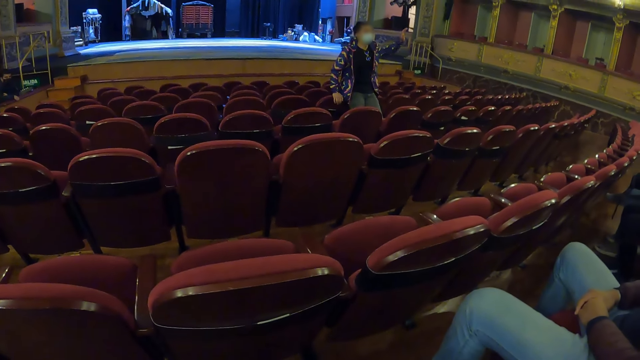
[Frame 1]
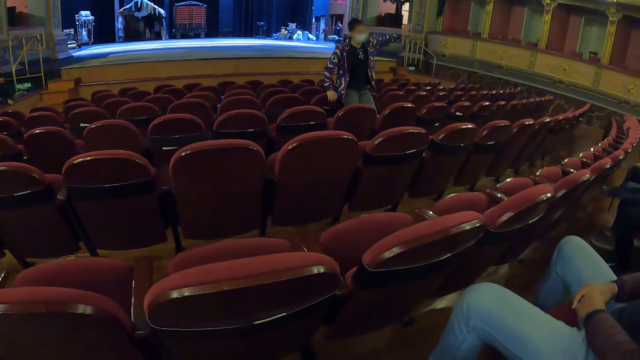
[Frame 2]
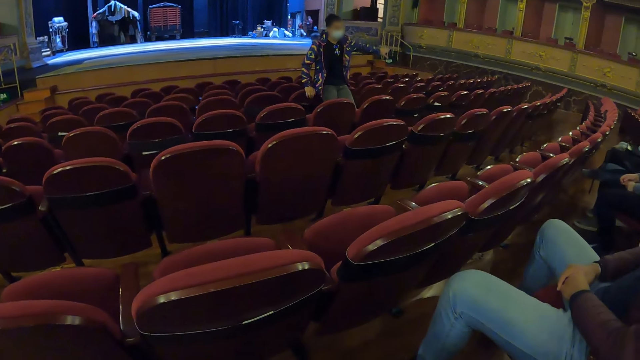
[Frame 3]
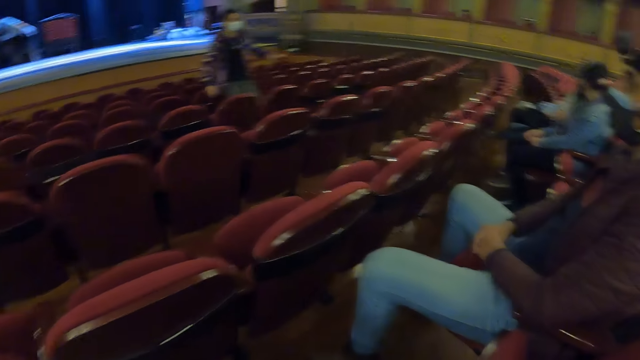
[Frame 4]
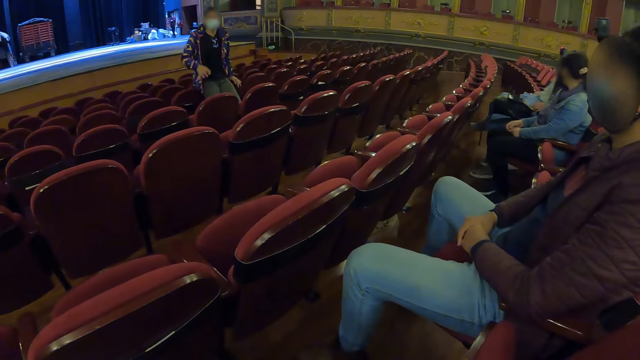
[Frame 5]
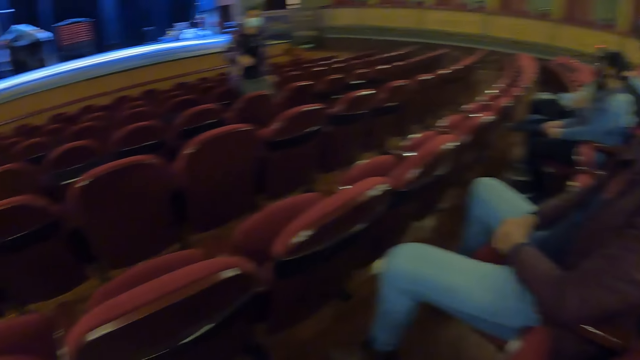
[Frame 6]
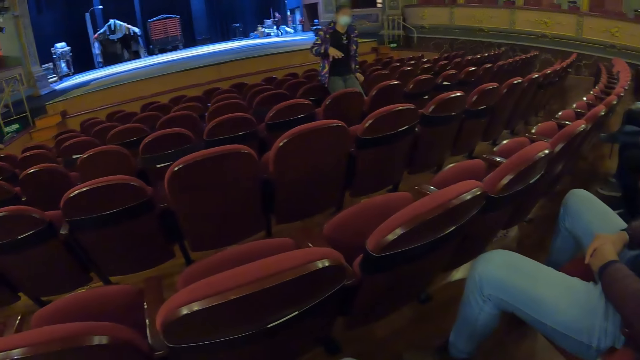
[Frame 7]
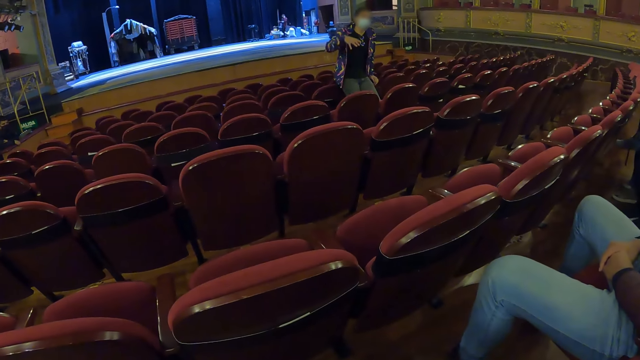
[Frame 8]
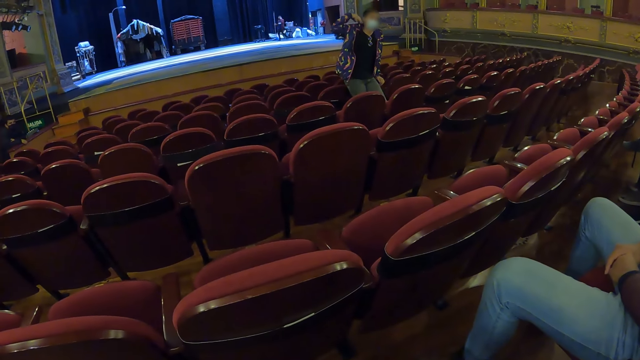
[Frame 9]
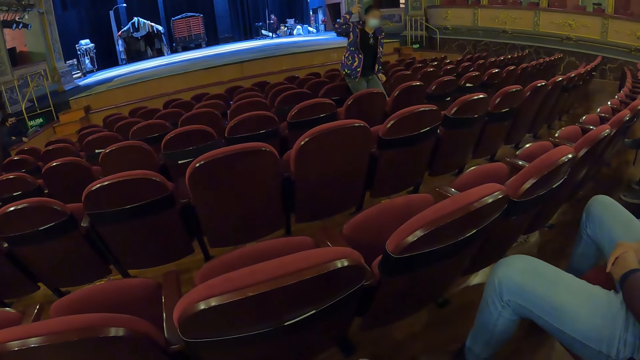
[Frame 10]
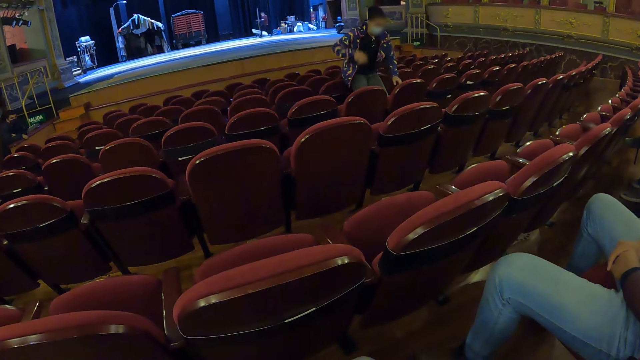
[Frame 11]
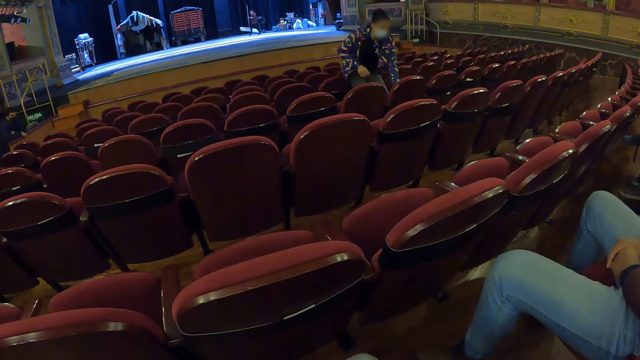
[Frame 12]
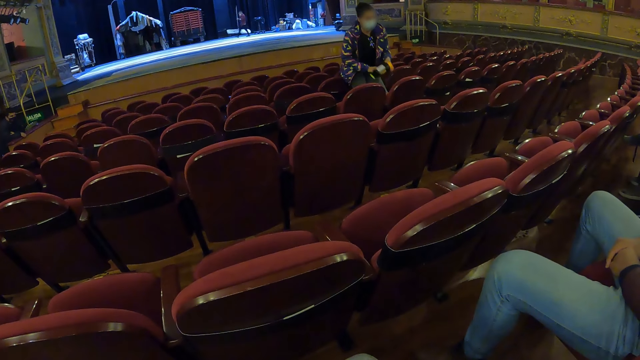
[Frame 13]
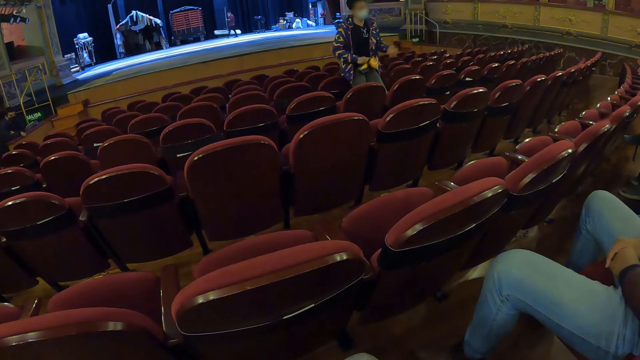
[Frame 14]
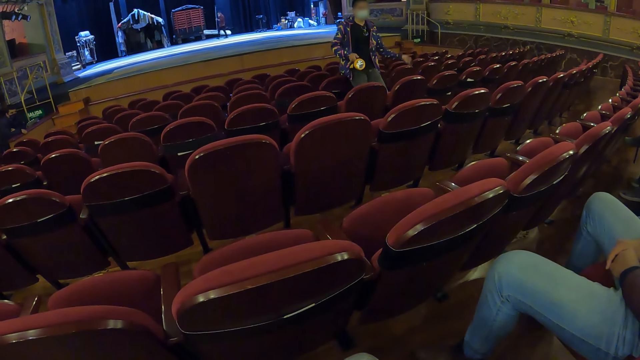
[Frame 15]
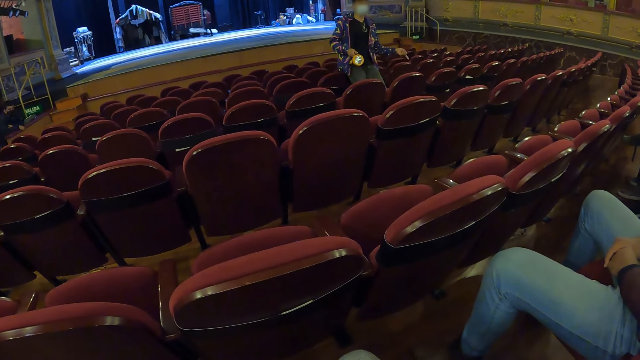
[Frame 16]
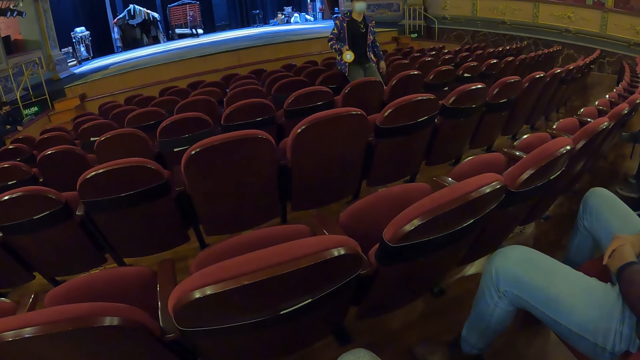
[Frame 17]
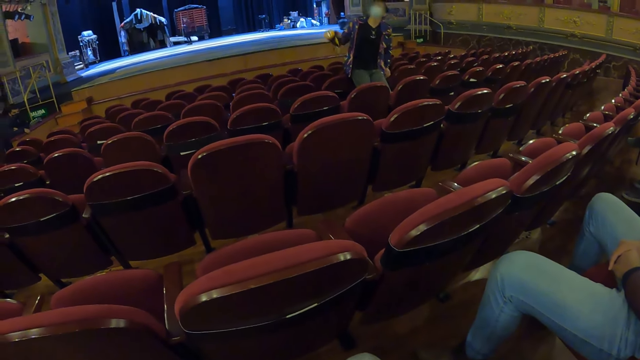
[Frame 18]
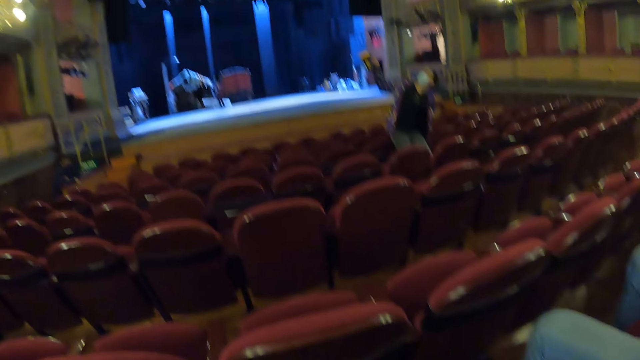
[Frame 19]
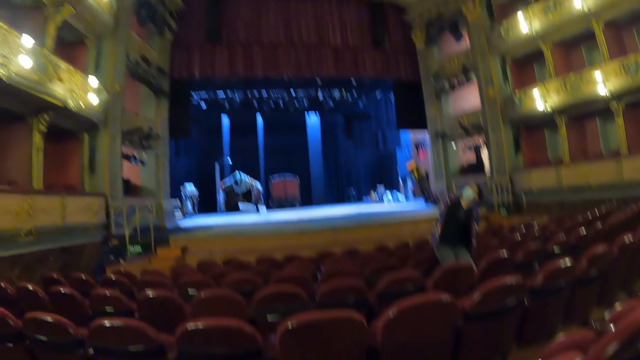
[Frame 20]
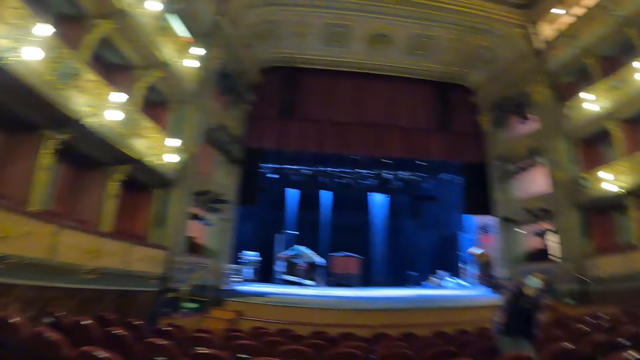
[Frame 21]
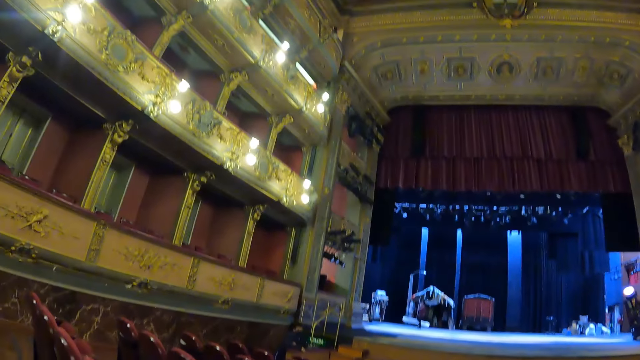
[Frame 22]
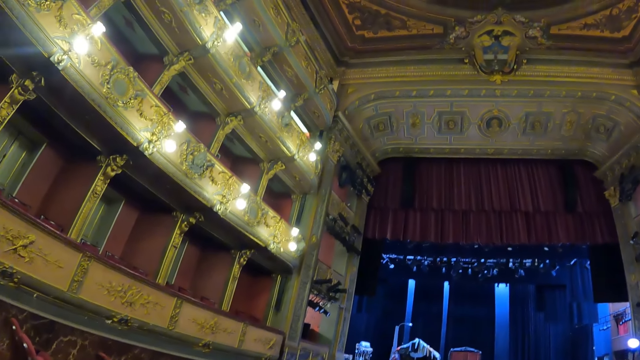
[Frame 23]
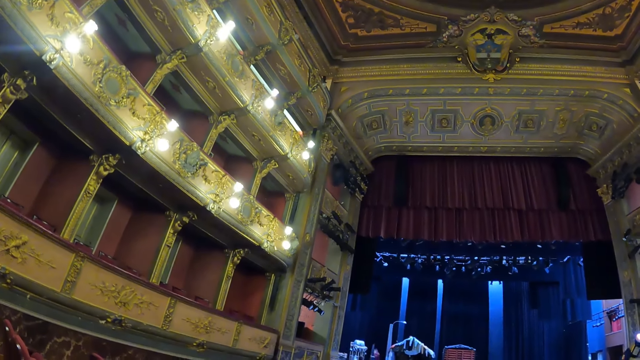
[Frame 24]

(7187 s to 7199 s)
A woman picks the torch on the chair. She transfers the torch to the right hand. She gestures in the auditorium. She illuminates the wall with the torch.

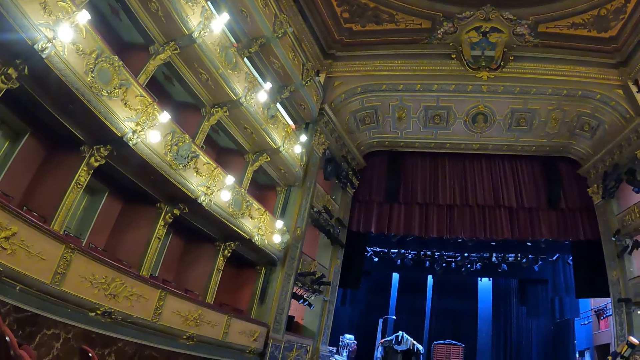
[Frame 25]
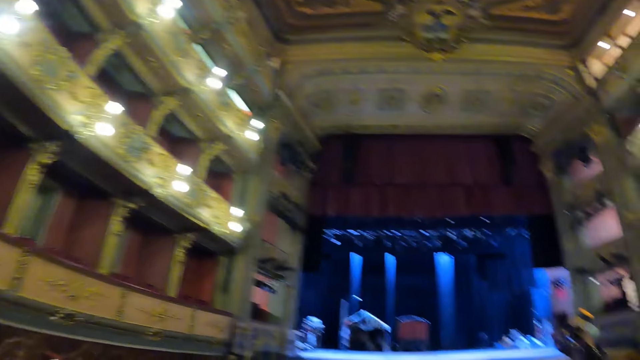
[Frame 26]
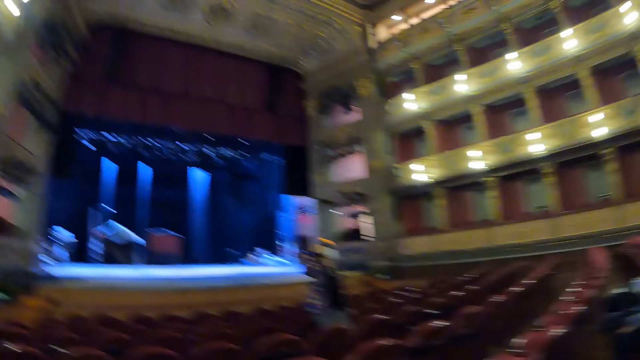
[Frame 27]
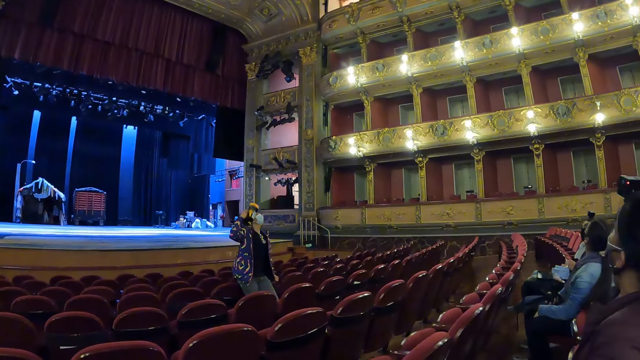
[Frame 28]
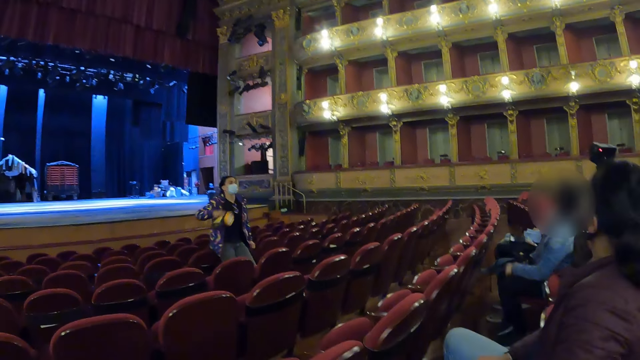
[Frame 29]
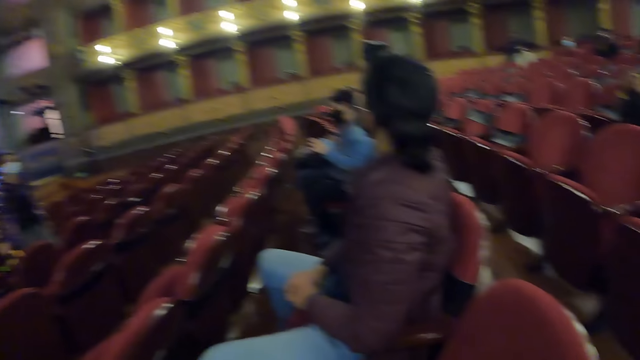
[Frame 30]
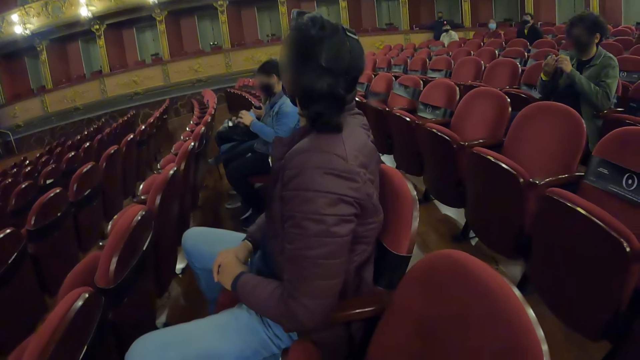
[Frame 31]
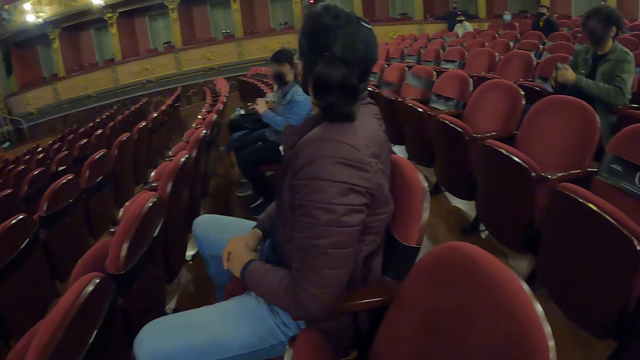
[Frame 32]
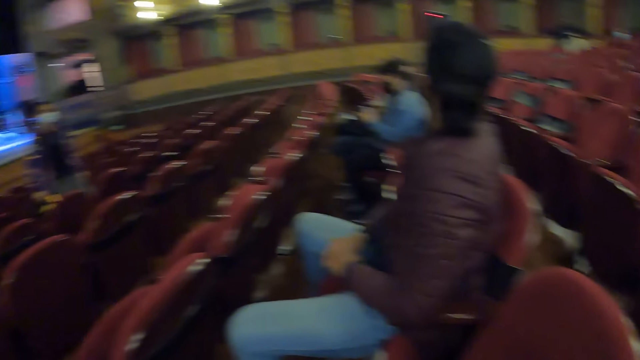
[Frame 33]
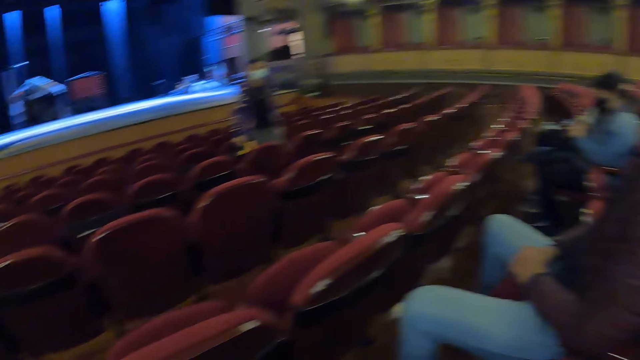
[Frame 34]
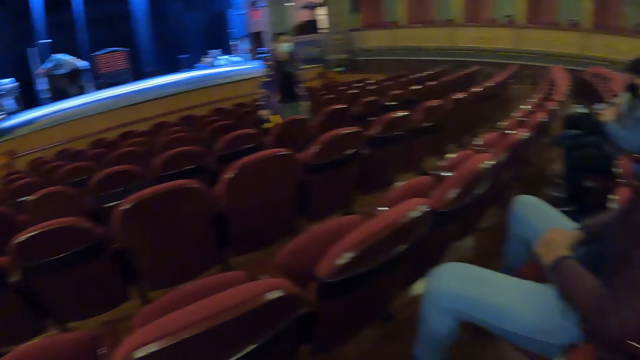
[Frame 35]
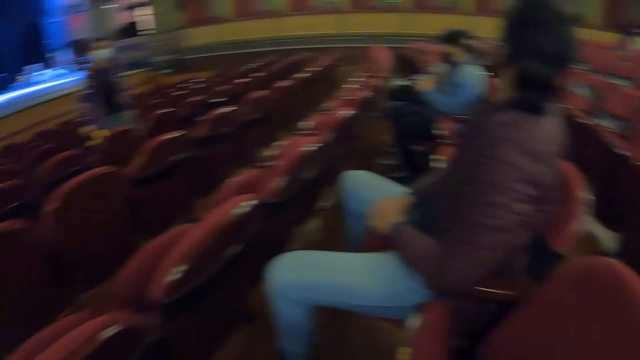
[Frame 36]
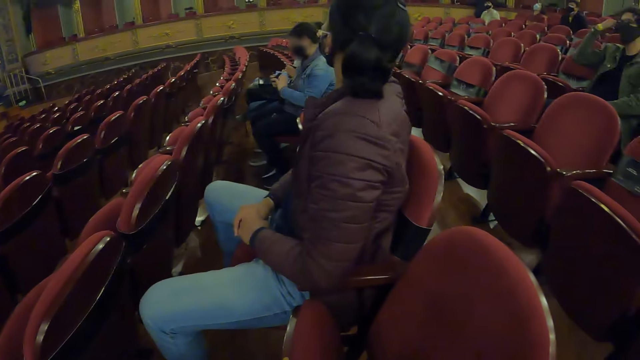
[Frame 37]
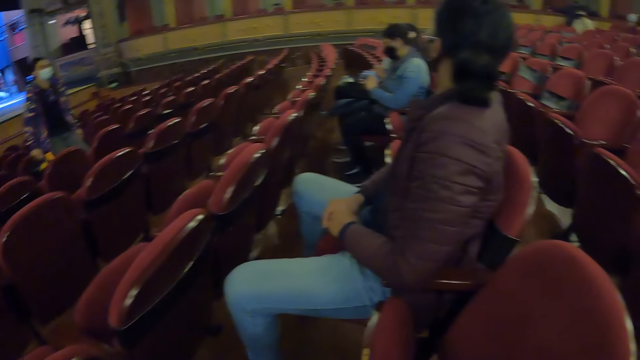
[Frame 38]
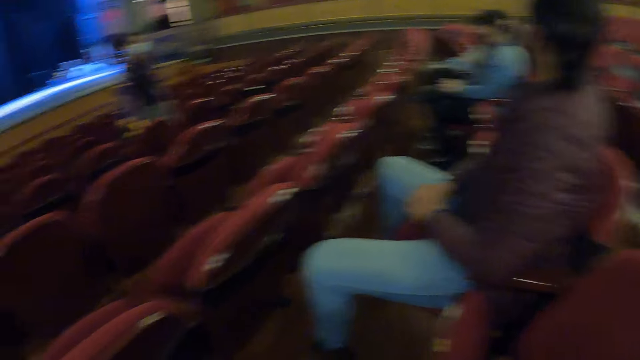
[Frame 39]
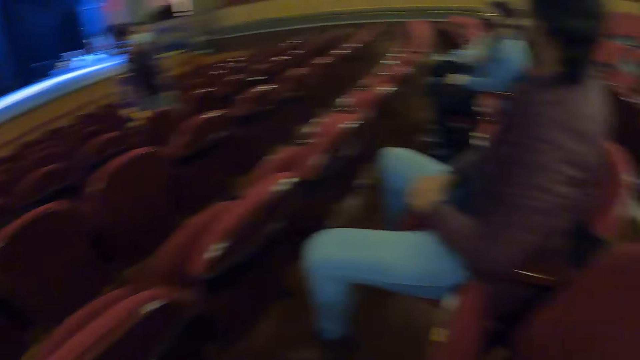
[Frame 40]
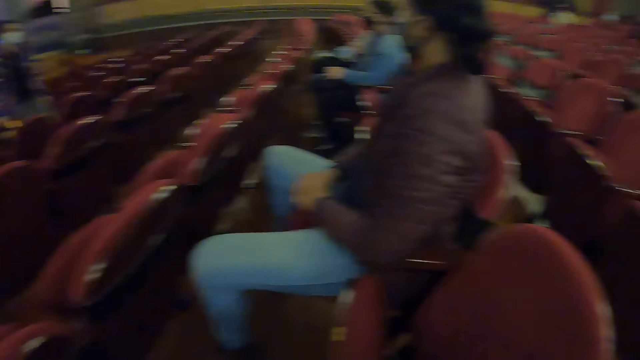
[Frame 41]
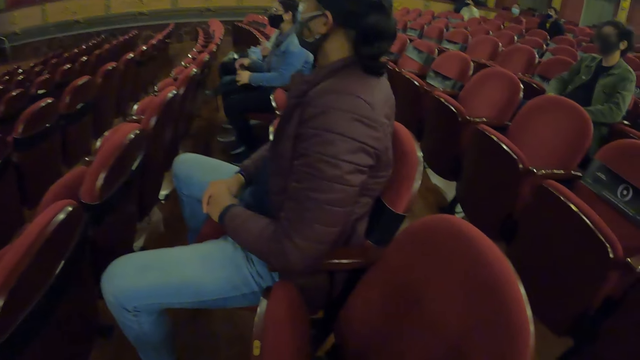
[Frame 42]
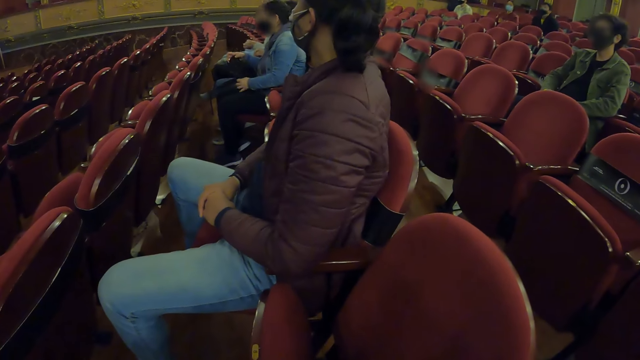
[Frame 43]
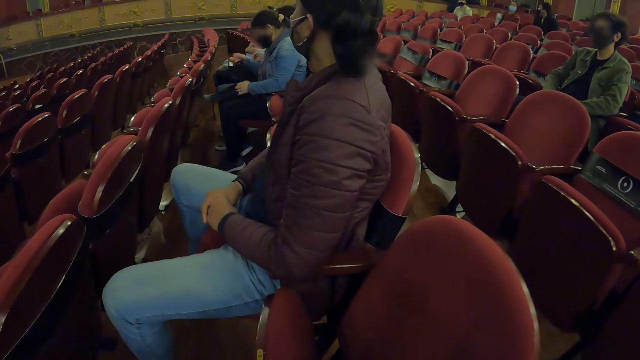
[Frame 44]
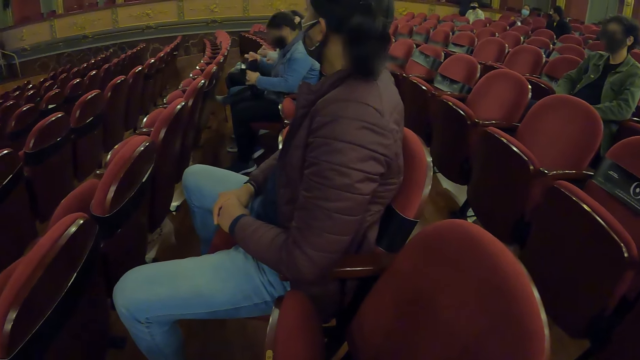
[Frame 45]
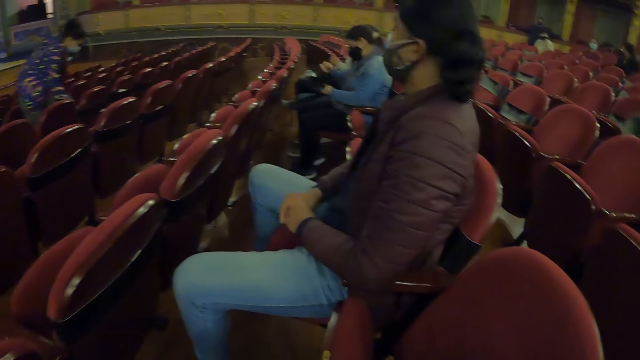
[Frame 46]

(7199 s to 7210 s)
A woman switches the torch off. A man looks around. The woman lowers the torch. The woman looks around. Another woman adjusts a certain tool. The first woman holds the torch.
